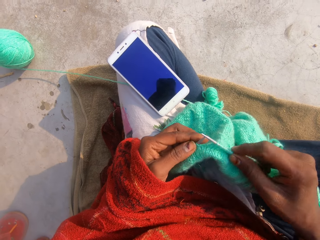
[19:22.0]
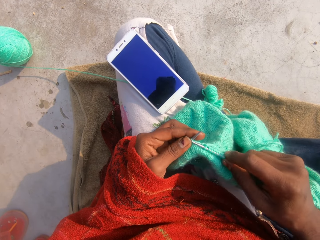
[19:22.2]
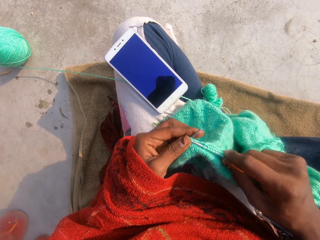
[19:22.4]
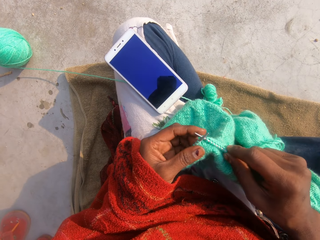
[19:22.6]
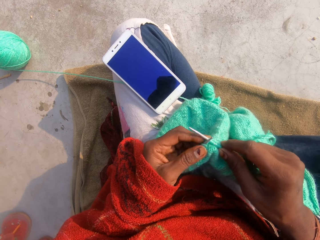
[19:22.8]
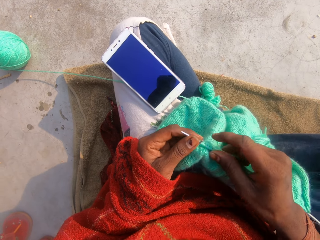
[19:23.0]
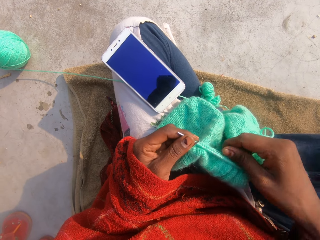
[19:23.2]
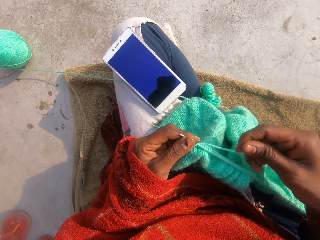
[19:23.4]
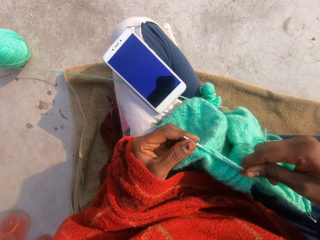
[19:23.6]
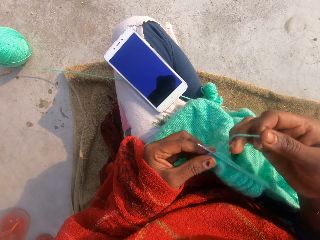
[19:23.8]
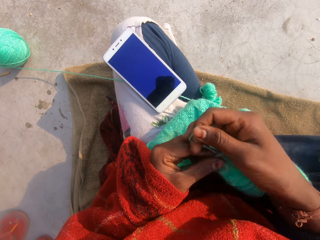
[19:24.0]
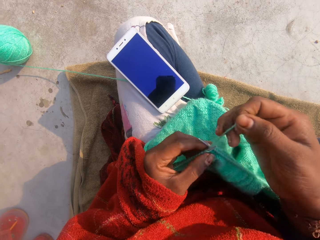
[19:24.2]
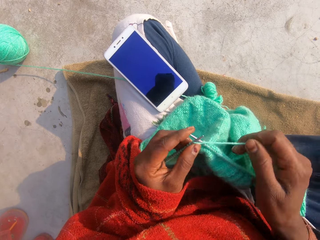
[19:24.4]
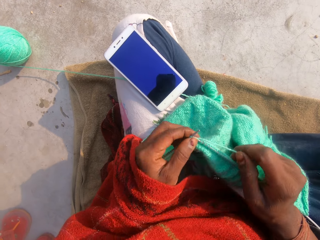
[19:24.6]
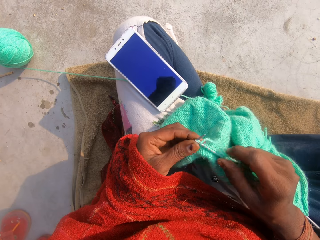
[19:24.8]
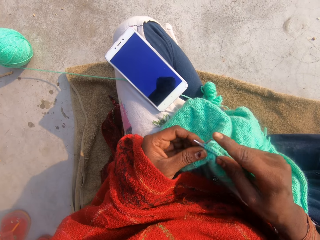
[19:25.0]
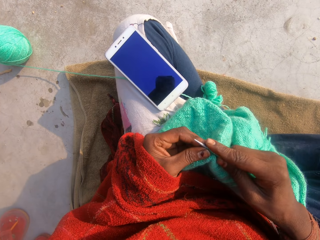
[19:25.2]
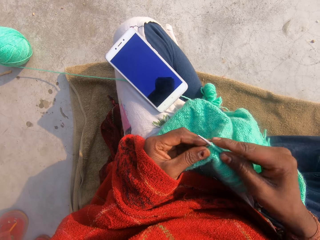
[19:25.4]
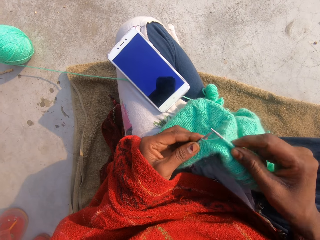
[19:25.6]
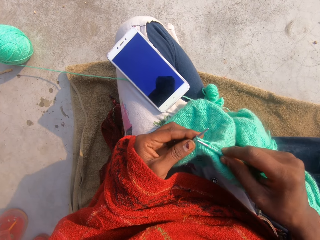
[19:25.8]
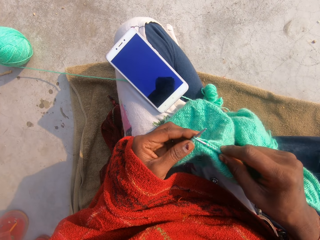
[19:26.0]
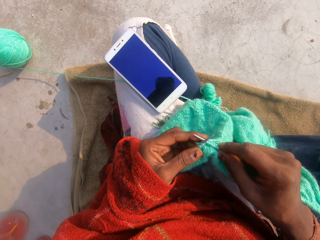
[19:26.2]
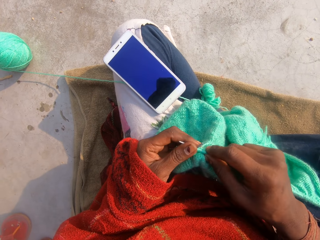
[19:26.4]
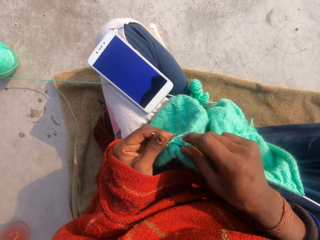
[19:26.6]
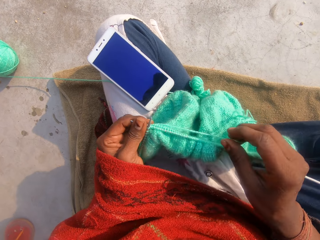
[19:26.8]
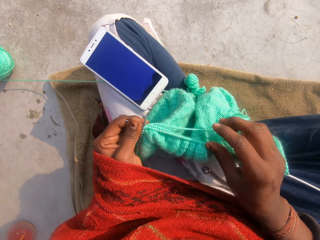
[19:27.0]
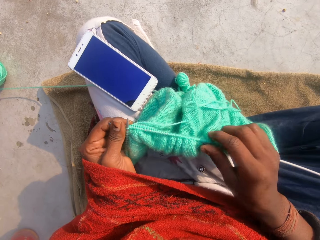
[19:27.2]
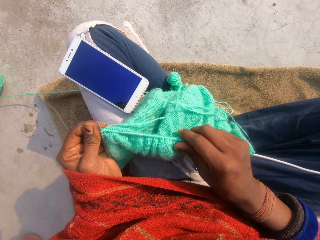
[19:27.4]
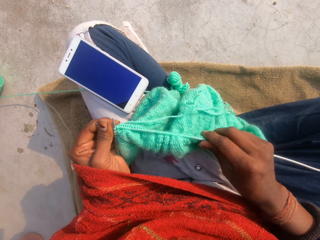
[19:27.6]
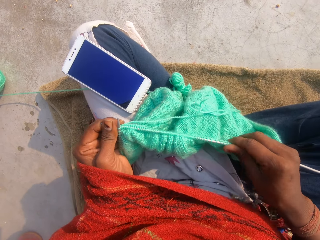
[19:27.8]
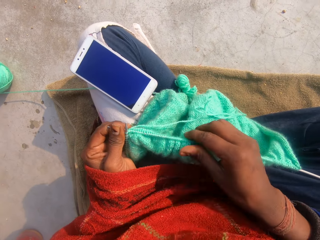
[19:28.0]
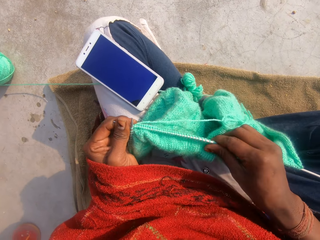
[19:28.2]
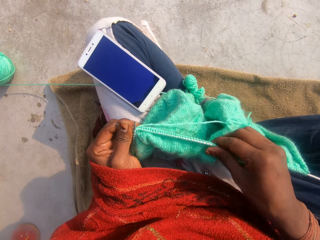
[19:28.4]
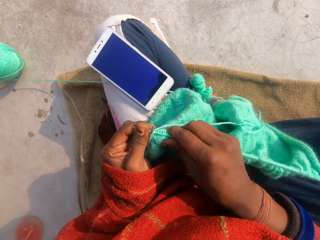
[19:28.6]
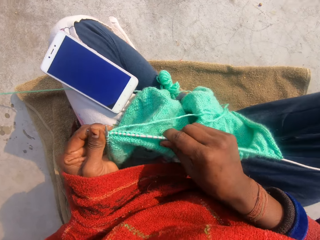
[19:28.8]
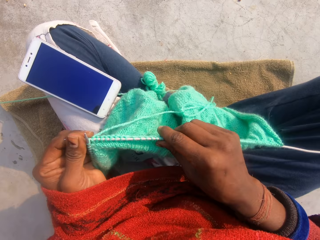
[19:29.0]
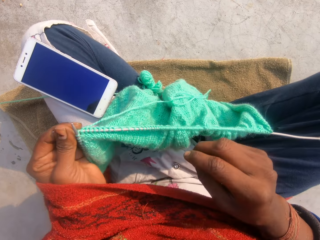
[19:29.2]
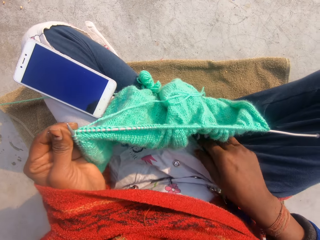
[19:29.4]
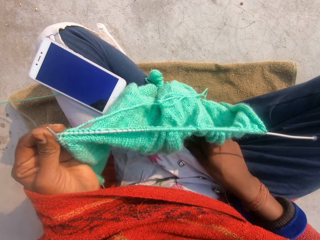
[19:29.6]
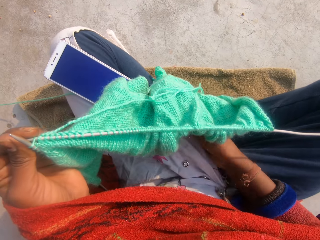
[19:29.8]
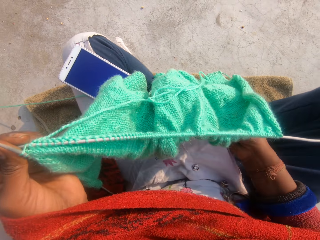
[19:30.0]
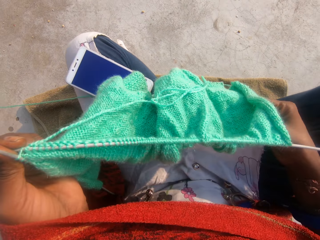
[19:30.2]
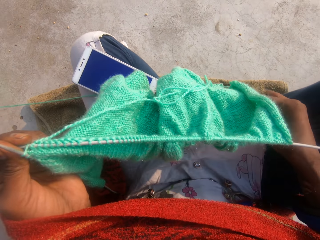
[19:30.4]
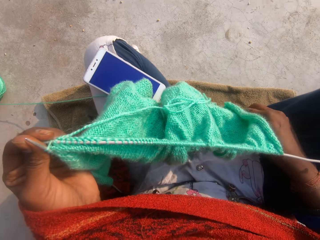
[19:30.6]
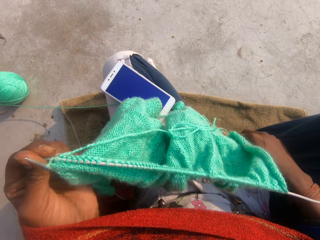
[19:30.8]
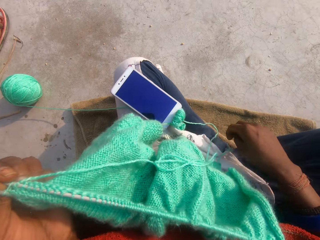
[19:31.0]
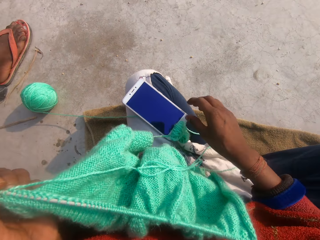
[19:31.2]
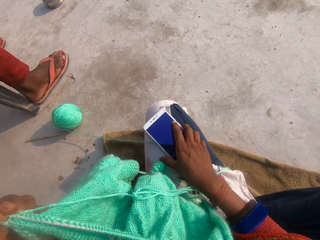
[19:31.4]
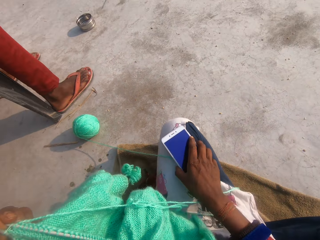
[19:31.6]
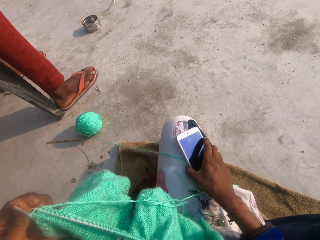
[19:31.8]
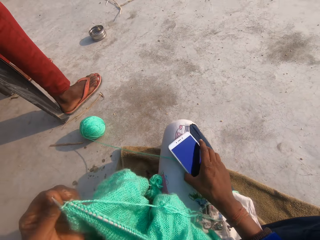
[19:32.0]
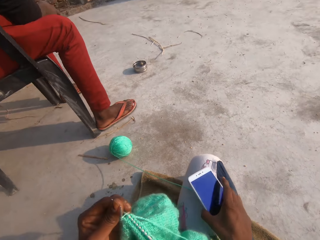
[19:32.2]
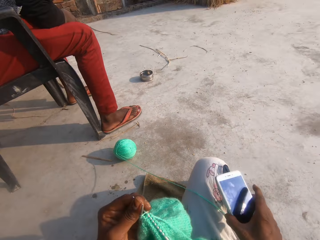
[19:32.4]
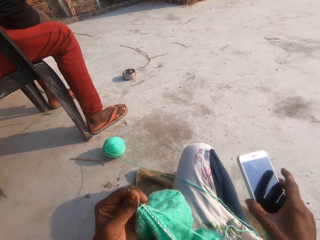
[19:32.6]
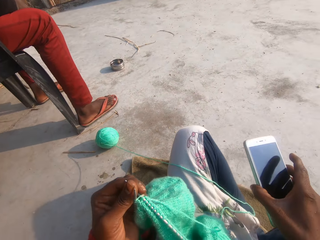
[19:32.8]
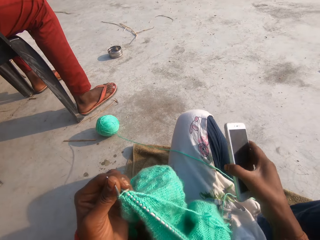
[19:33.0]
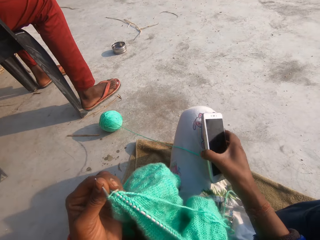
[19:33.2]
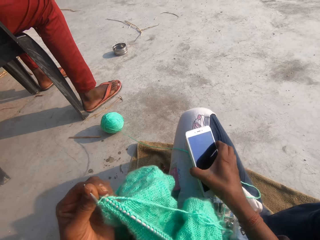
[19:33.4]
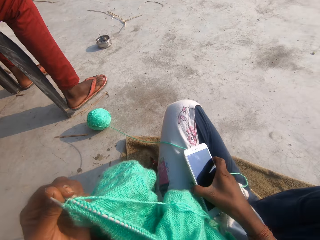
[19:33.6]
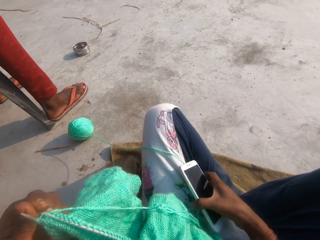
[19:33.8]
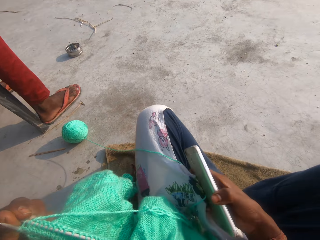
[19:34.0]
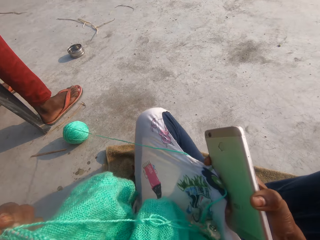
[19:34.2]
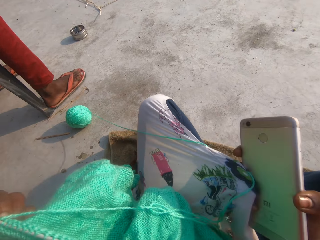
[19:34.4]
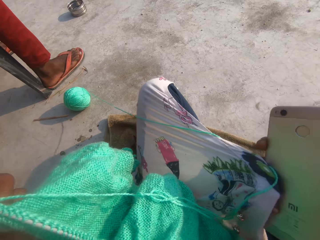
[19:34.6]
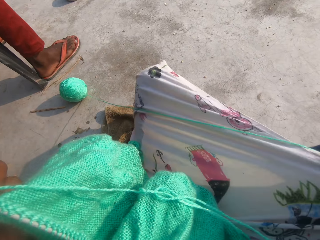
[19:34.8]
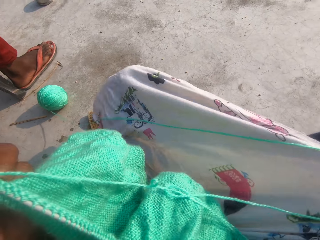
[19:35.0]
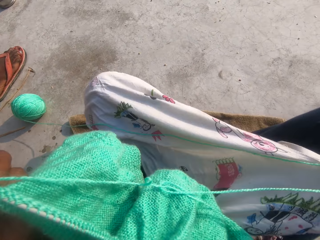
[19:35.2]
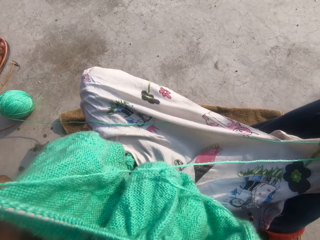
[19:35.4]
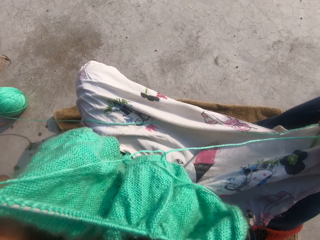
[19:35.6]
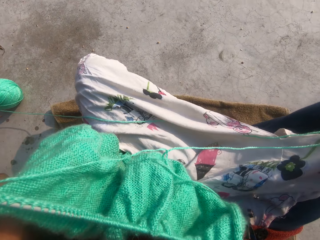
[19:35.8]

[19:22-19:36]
The camera wearer knits the garment. She adjusts the thread. She knits the garment. She adjusts the garment. She adjusts her cloth with her right hand. A person sits on the chair. The camera wearer picks up the phone from her lap with her right hand. She pulls her clothes. She adjusts her cloth with her right hand.

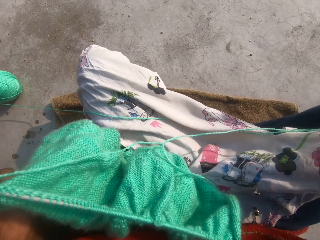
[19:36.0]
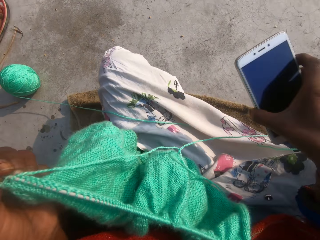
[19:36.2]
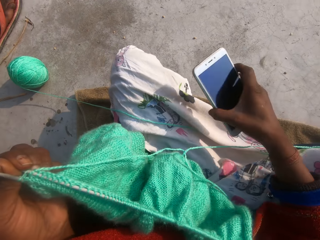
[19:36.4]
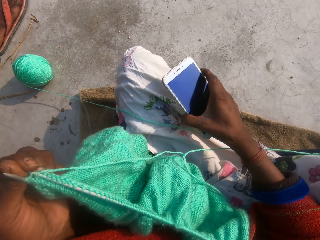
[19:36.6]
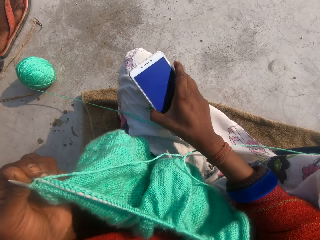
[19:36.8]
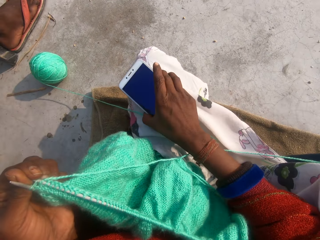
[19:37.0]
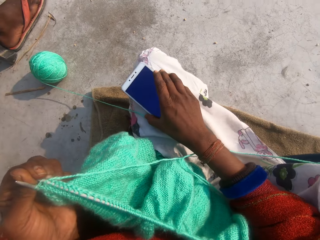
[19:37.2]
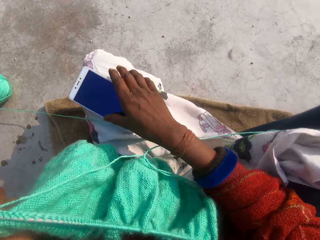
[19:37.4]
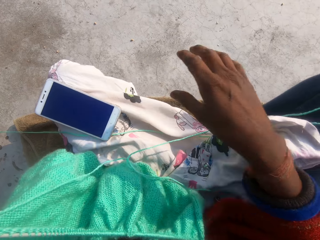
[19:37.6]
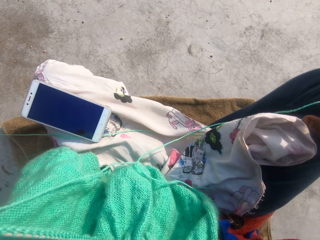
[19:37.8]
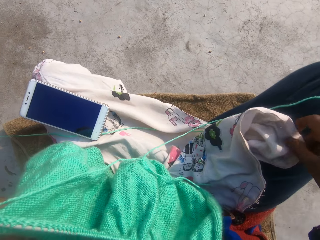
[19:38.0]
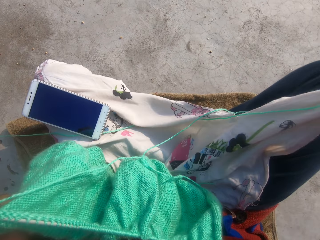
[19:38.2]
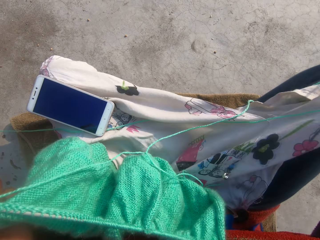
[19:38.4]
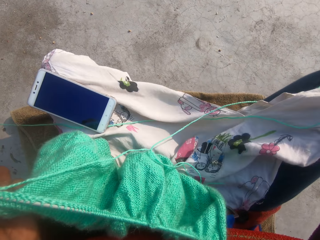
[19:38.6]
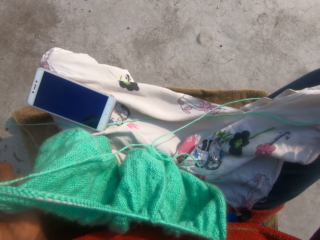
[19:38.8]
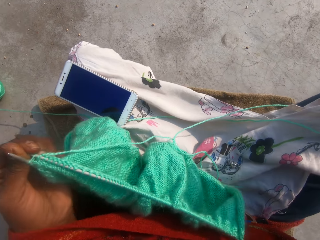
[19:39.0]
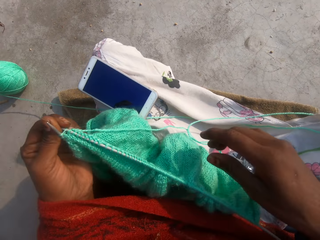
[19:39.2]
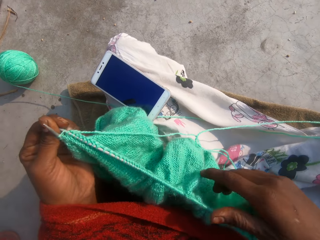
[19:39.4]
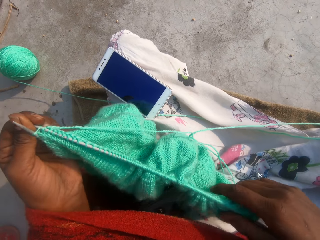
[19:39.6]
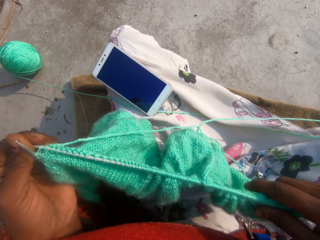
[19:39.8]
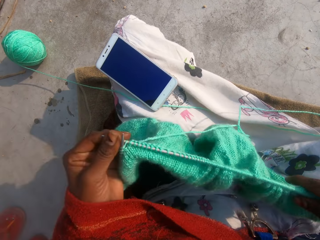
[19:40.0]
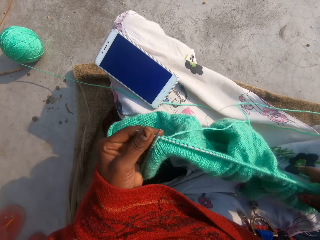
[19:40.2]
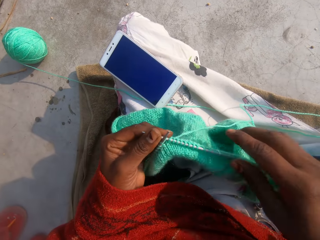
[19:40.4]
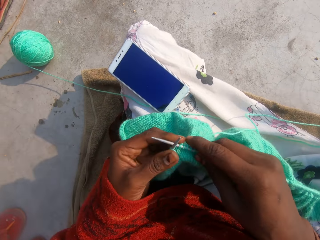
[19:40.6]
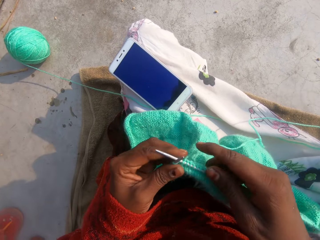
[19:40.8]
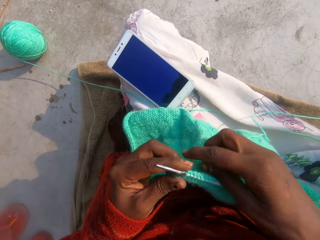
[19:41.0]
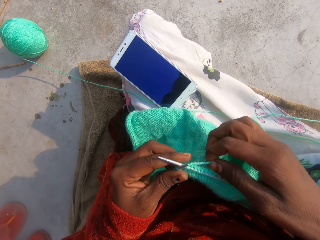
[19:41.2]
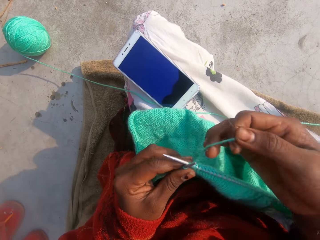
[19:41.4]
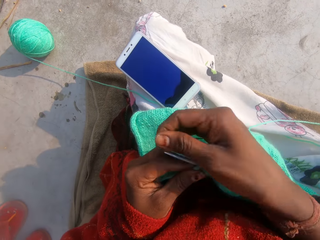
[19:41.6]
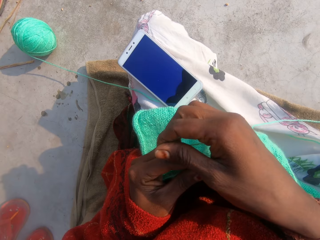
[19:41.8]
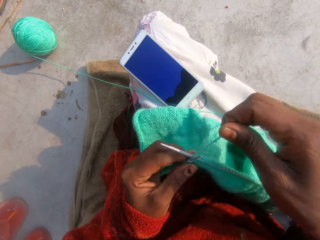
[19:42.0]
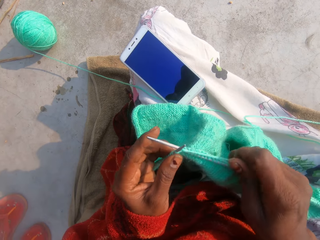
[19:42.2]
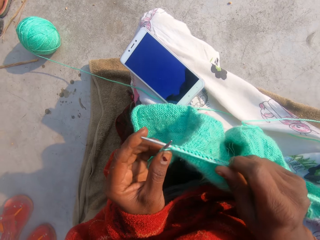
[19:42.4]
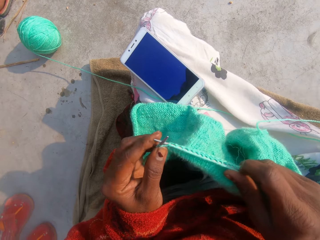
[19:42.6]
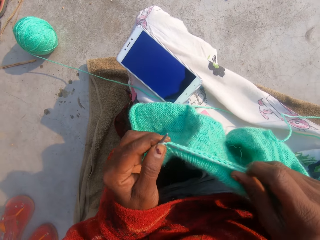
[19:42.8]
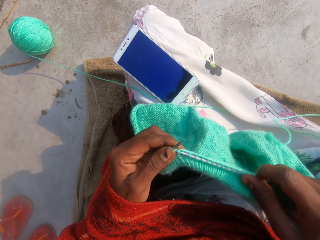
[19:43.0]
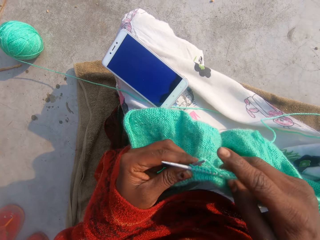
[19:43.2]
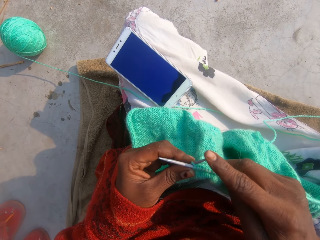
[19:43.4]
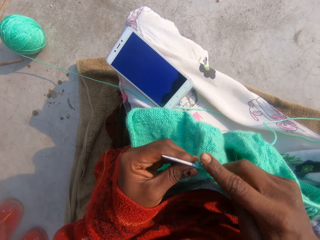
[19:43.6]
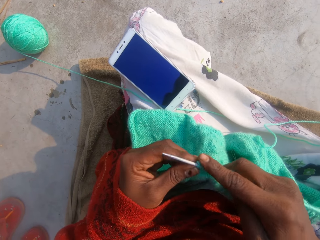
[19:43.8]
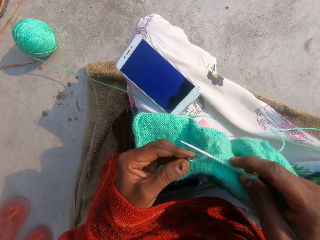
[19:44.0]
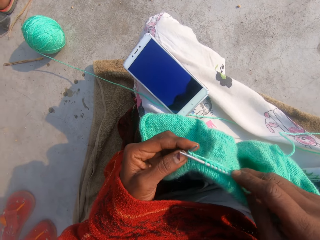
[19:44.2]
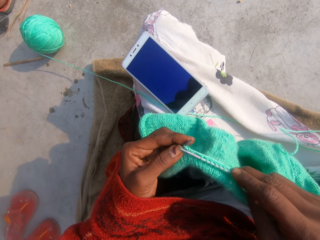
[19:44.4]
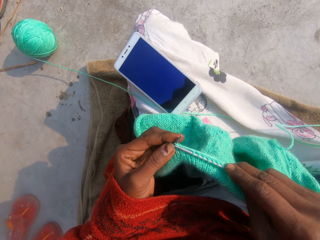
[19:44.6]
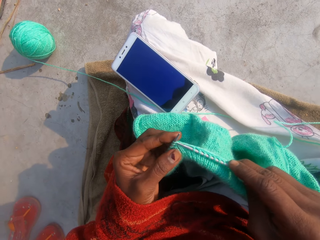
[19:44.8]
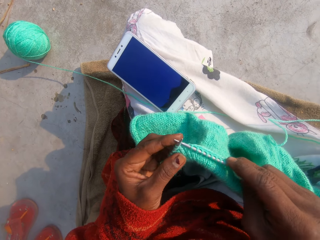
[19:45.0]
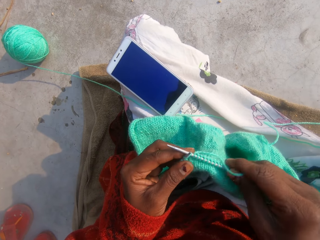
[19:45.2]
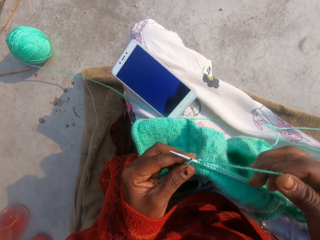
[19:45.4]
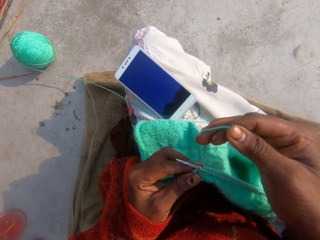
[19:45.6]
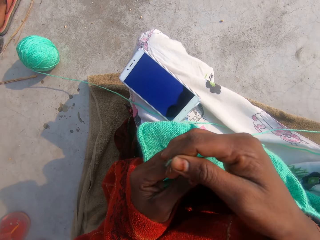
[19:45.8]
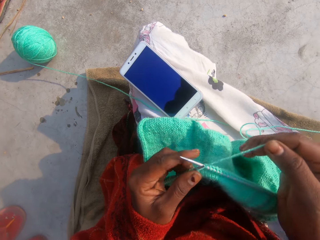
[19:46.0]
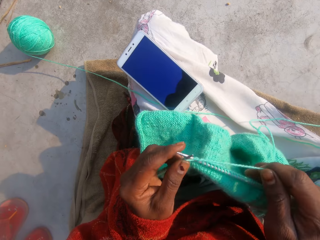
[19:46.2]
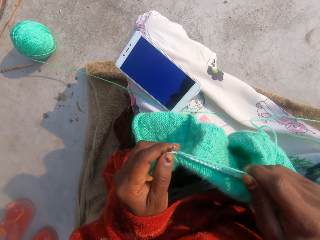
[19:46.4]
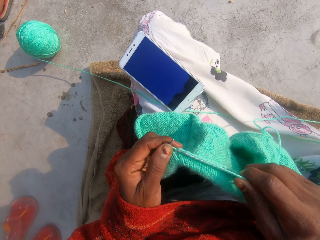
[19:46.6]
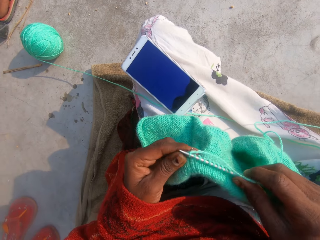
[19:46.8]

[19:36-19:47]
The camera wearer drops the phone on her lap. She adjusts her cloth with her right hand. She knits the cloth with the pair of knitting needles and the yarn in her hands. She adjusts the thread. She adjusts the thread again.
